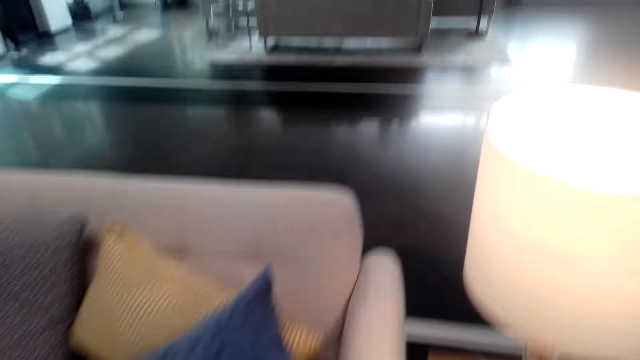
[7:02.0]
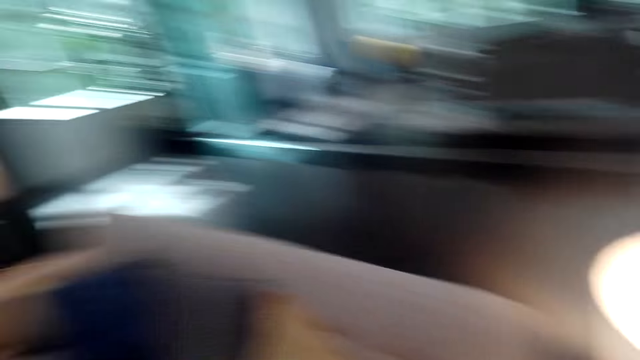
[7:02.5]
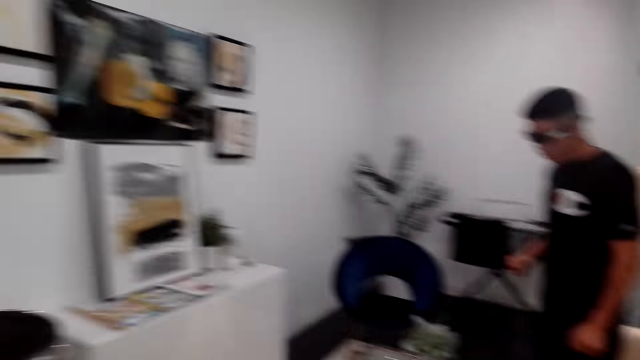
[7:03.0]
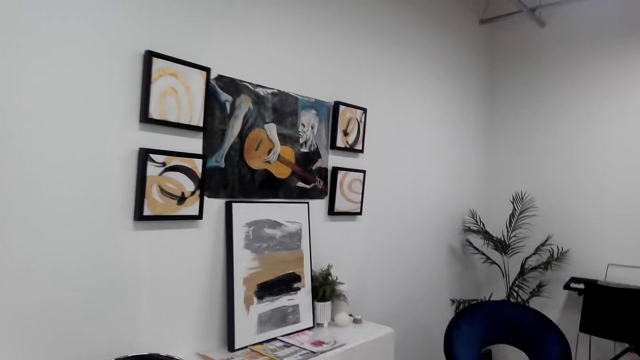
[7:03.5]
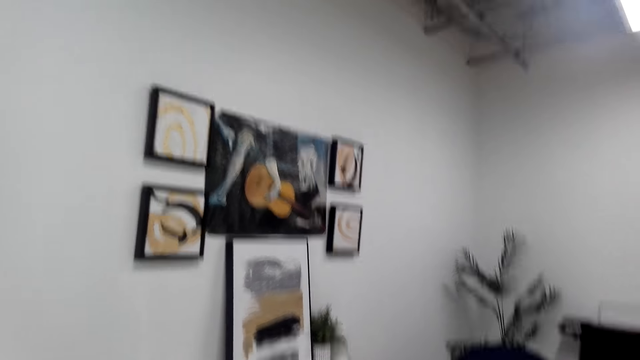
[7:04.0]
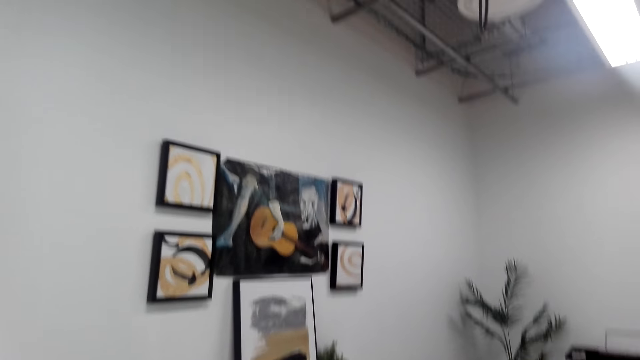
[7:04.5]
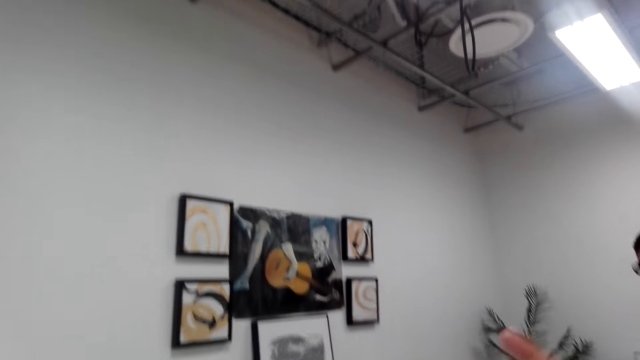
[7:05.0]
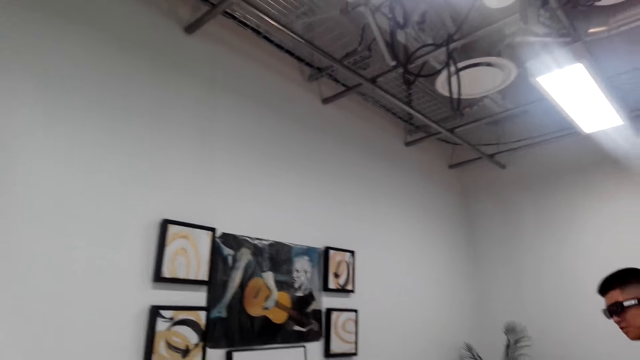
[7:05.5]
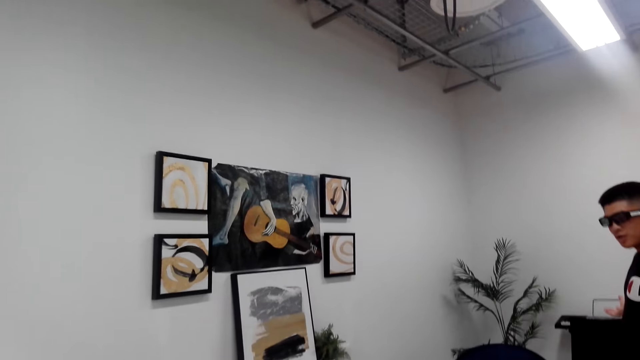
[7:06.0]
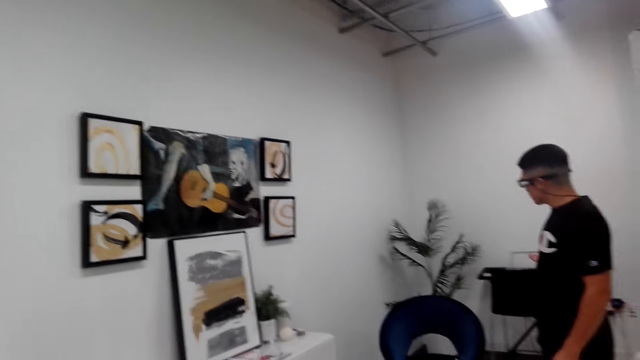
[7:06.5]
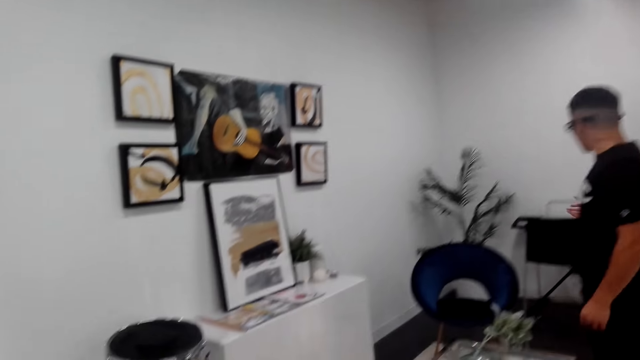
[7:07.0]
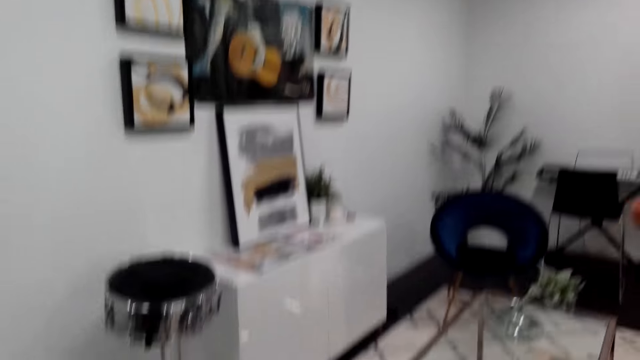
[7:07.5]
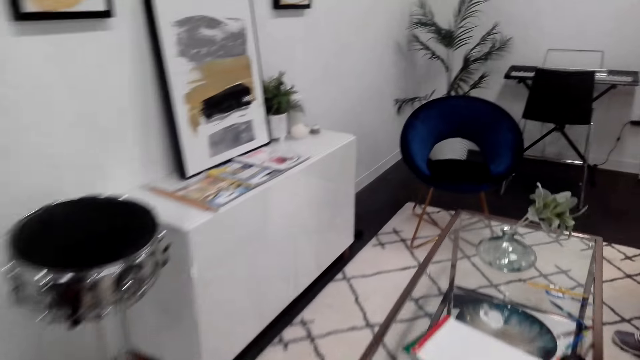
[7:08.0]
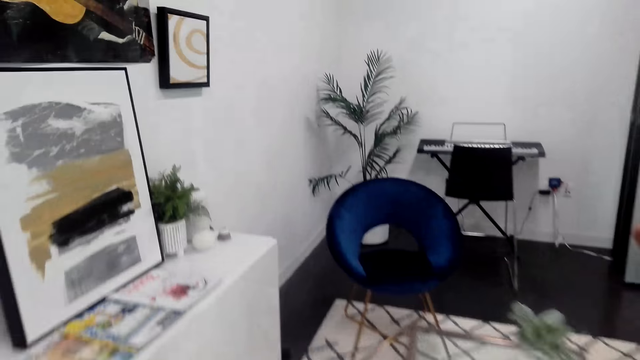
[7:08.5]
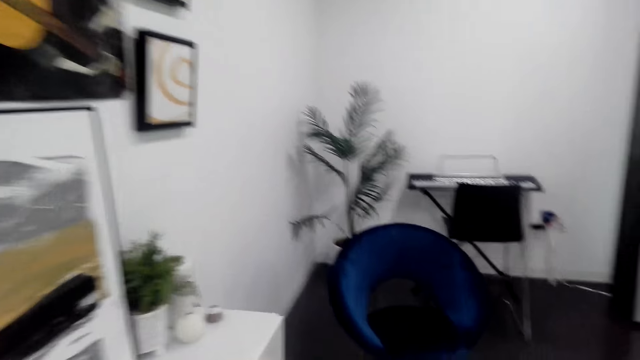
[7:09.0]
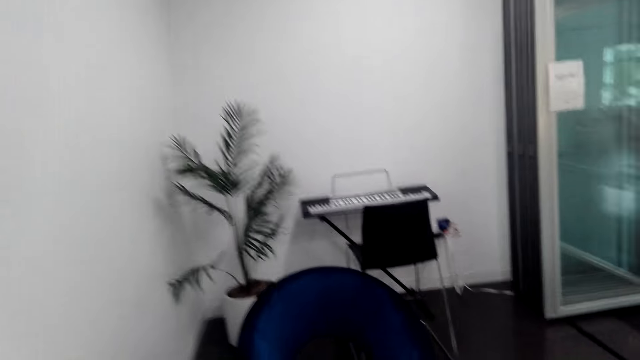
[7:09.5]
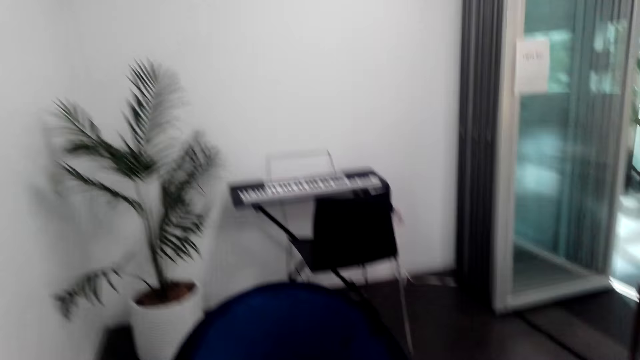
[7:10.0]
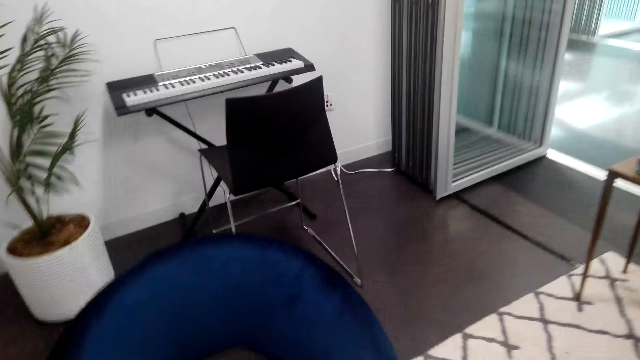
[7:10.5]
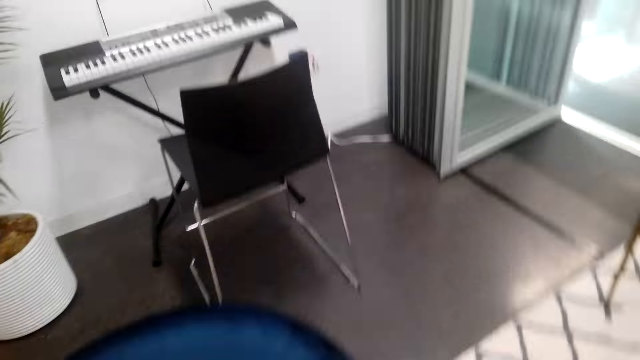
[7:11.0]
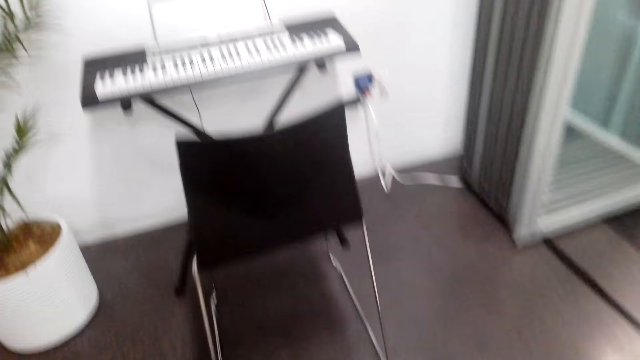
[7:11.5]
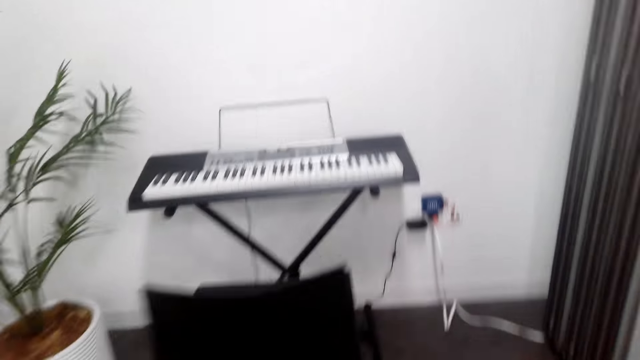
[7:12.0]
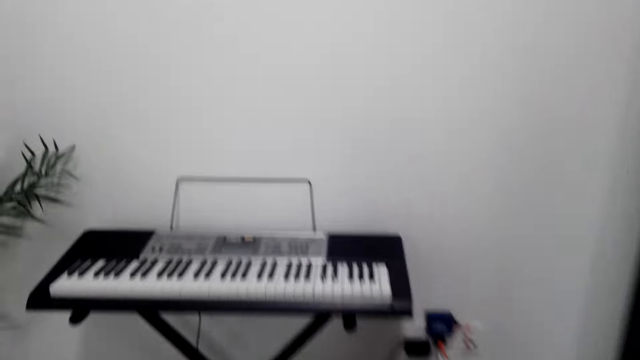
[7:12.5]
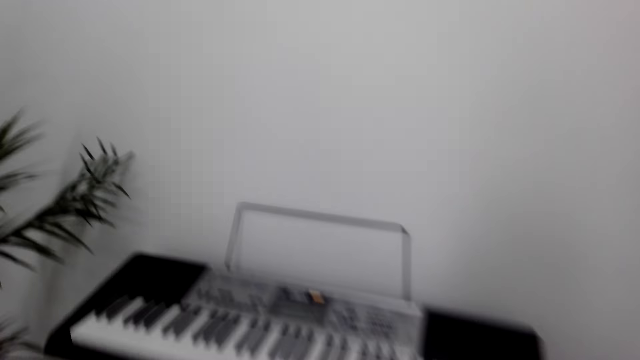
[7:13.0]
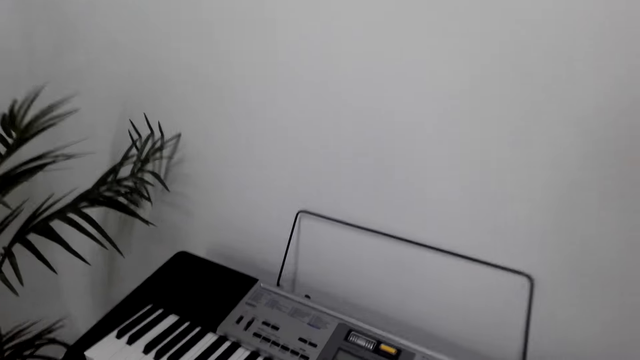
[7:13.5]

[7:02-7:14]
The camera wearer looks around the room. They walk in the room. A man talks to the camera wearer. The camera wearer talks to the man. The man talks to the camera wearer. The camera wearer talks to the man. They look around the room. They walk toward the keyboard.

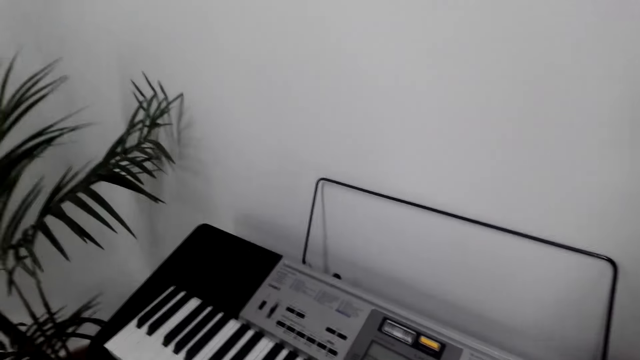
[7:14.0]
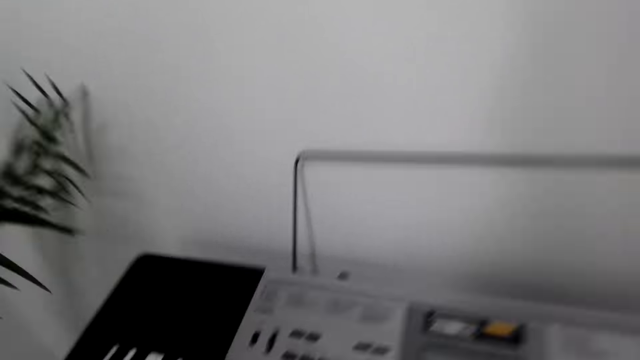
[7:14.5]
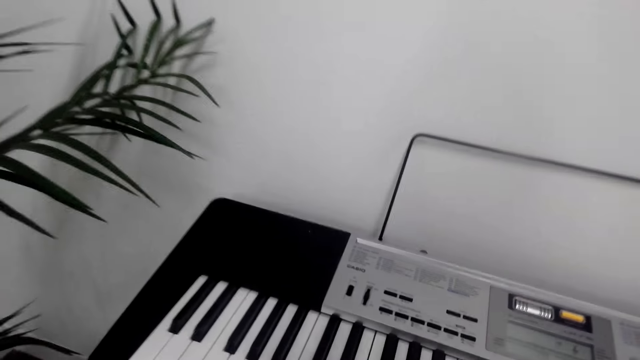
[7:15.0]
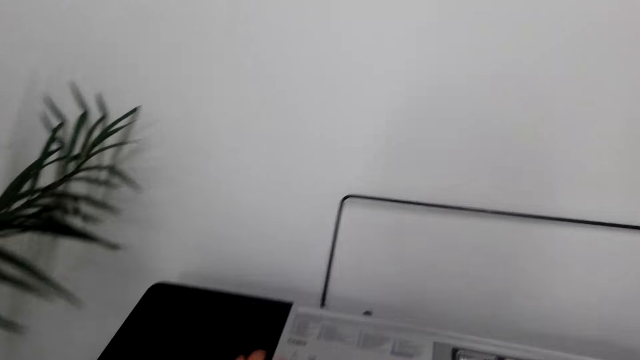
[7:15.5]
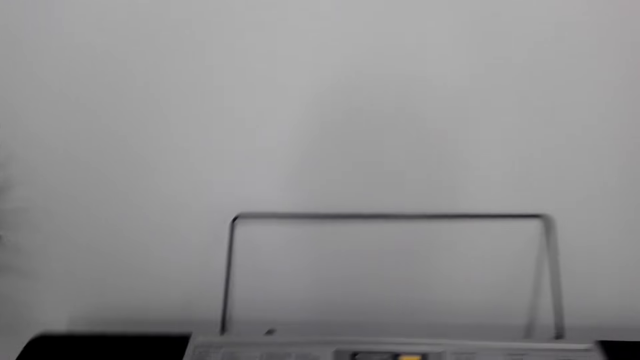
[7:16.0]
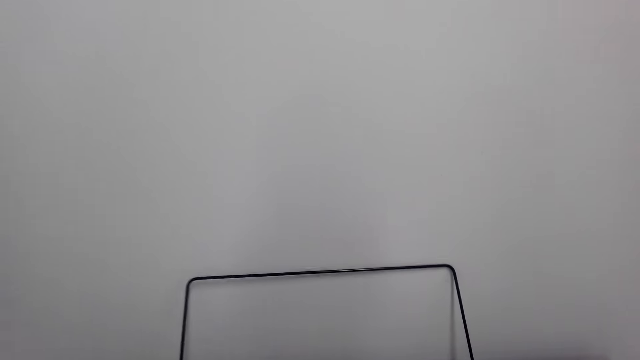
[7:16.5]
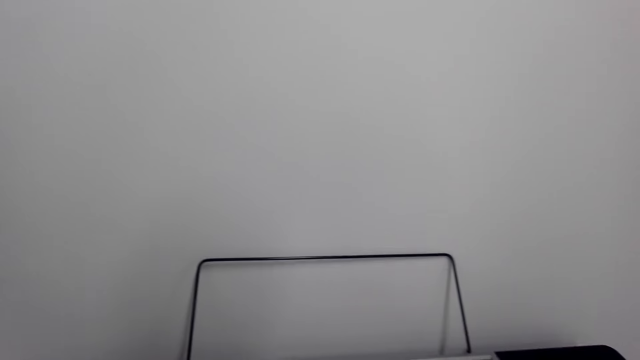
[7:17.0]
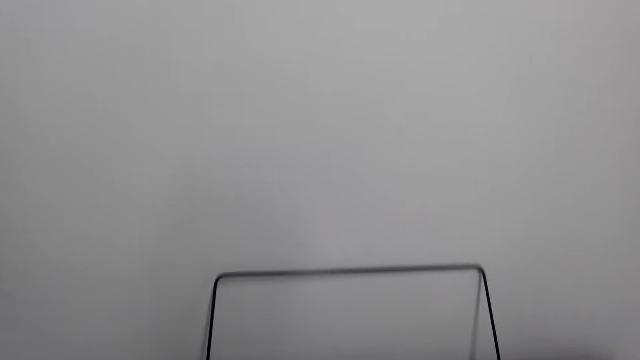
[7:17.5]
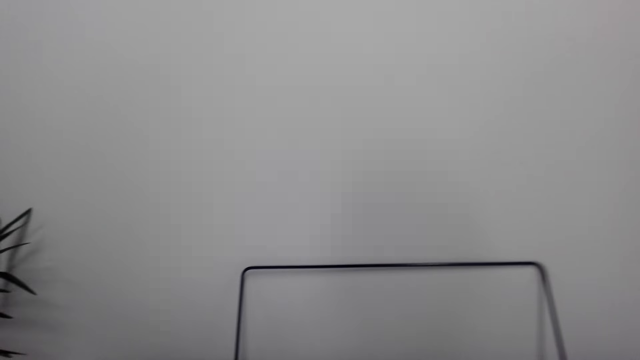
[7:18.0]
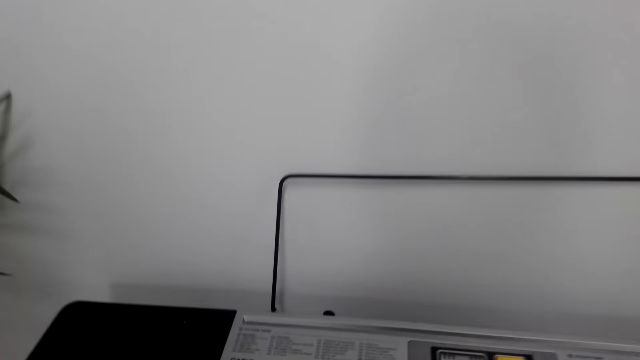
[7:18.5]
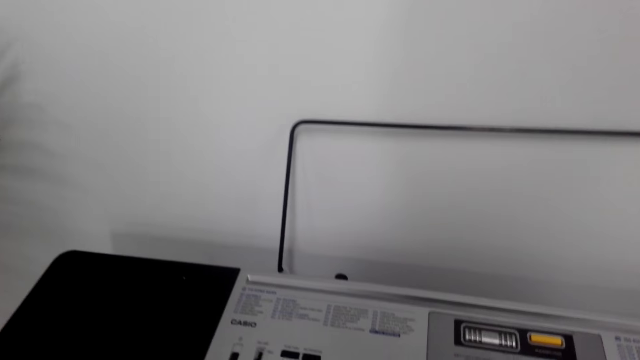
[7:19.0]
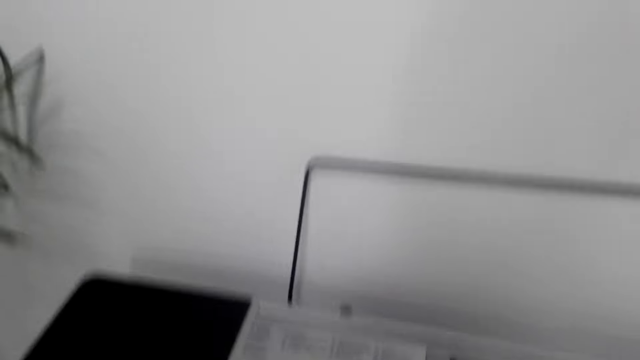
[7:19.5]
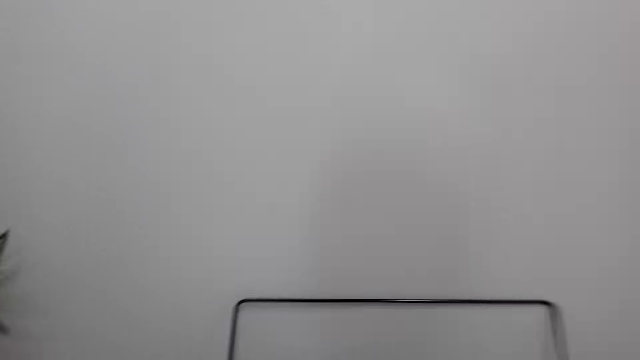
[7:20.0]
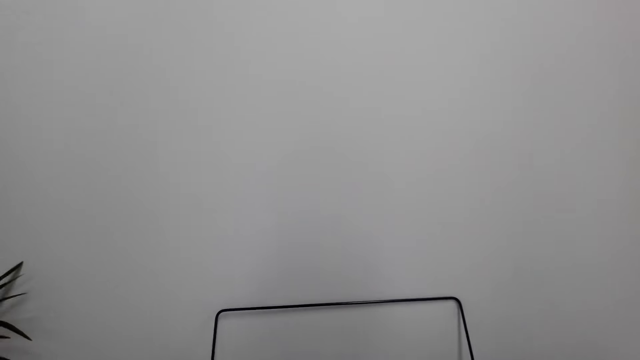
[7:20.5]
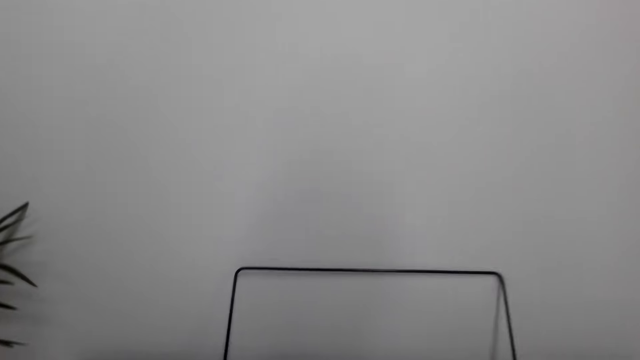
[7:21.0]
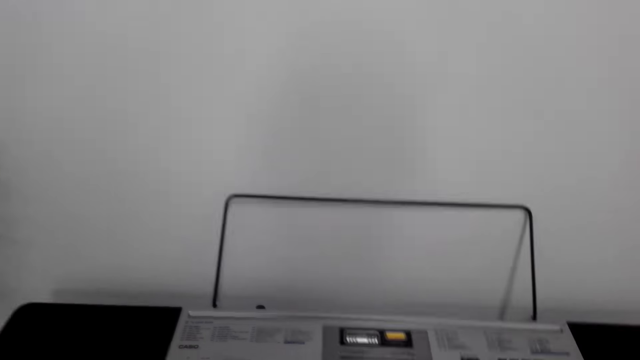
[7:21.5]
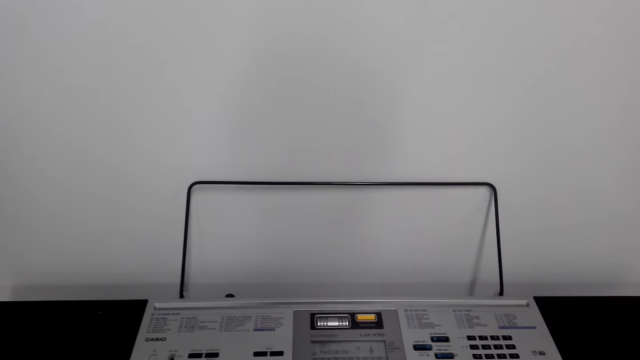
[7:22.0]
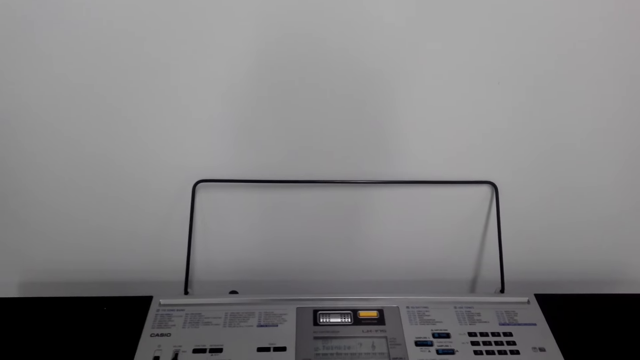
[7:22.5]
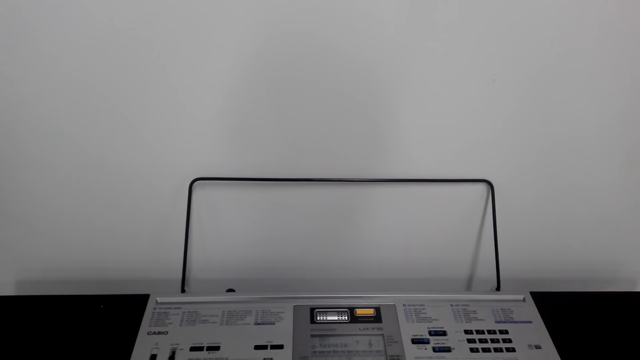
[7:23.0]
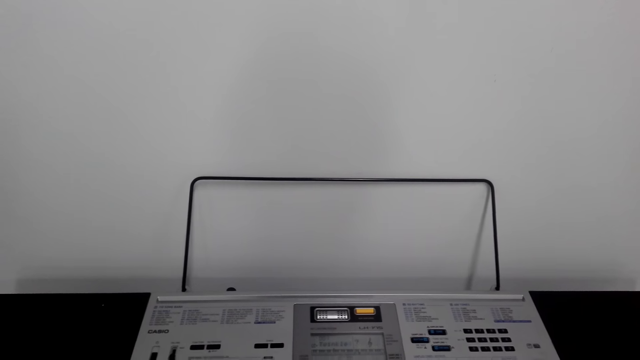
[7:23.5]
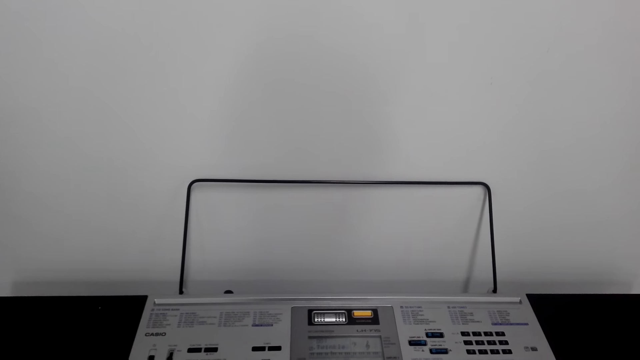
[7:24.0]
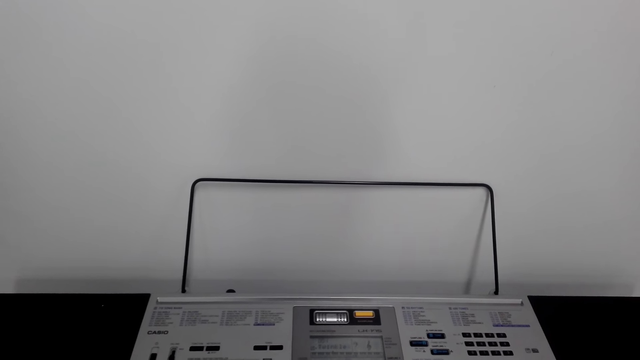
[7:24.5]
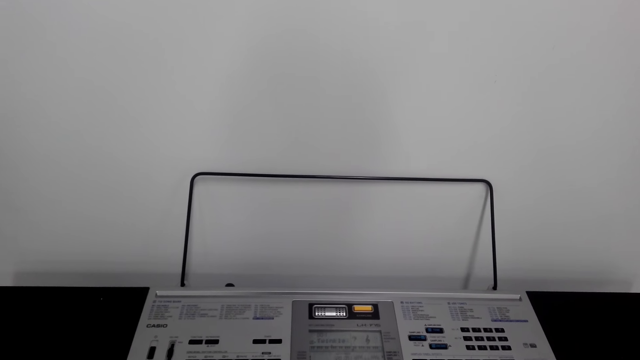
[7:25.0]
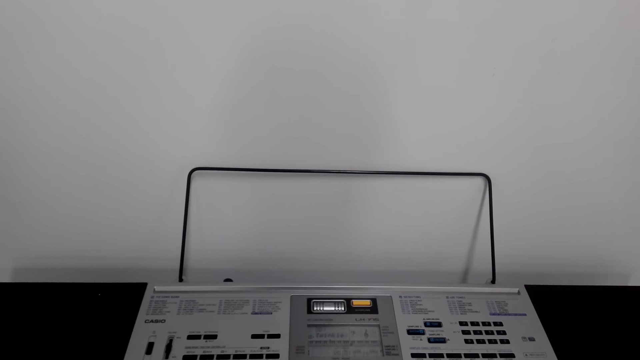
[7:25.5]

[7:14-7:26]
The camera wearer looks at the keyboard. They talk to a man. They play the keyboard.
